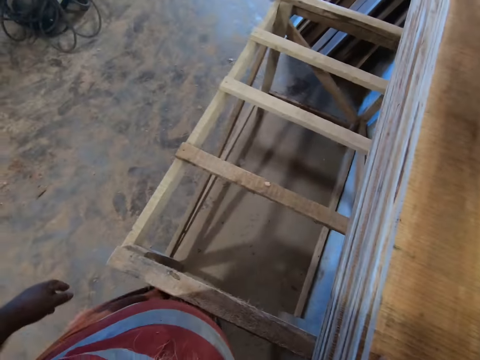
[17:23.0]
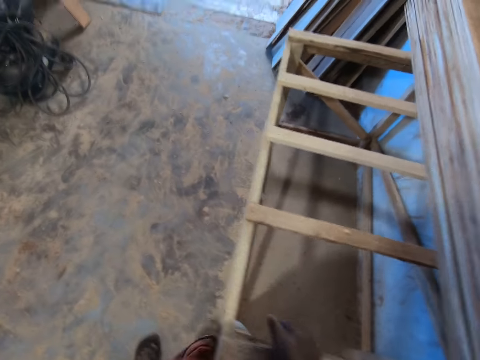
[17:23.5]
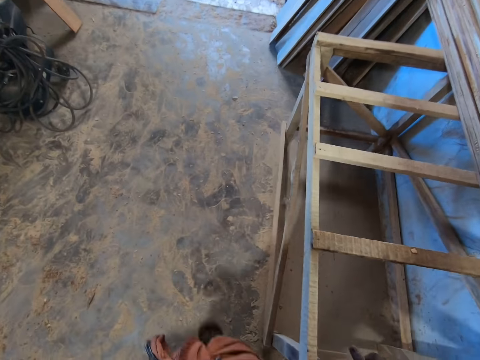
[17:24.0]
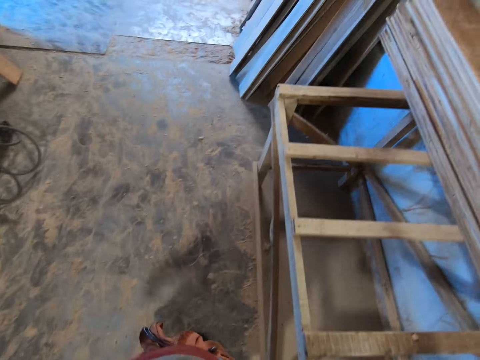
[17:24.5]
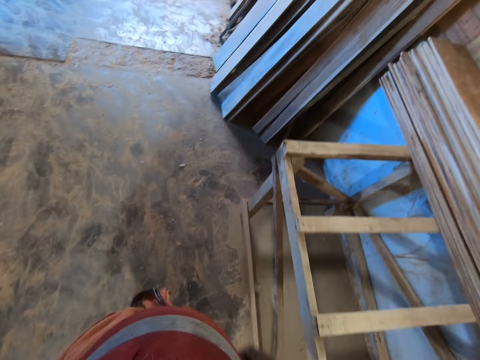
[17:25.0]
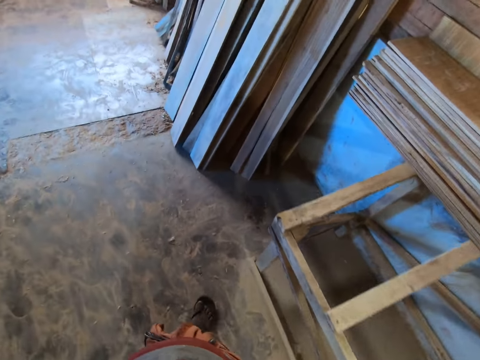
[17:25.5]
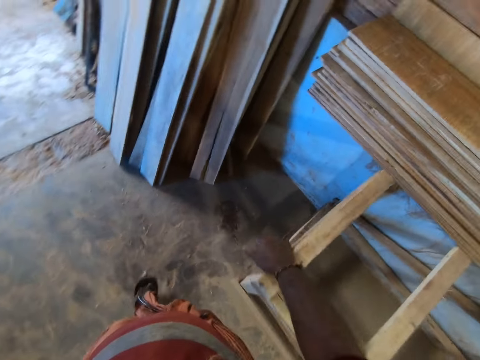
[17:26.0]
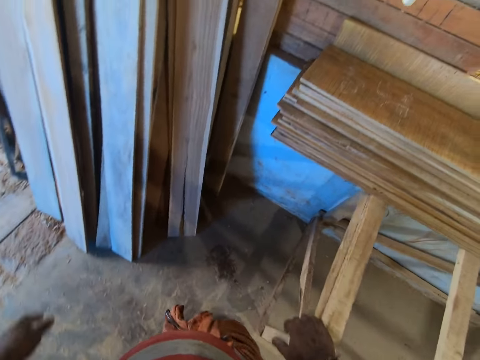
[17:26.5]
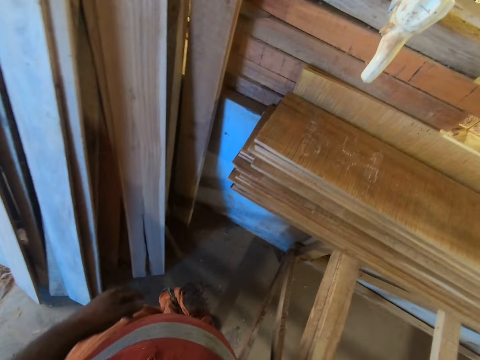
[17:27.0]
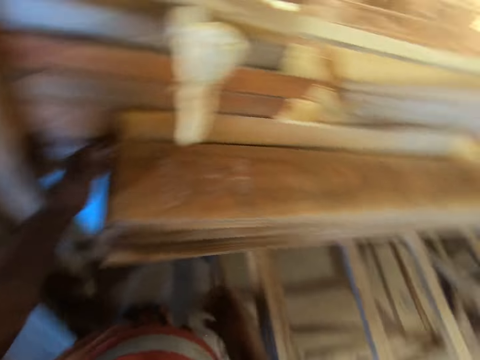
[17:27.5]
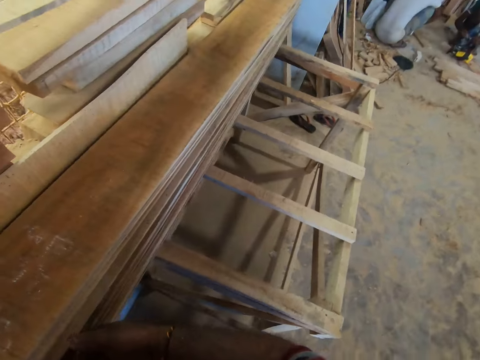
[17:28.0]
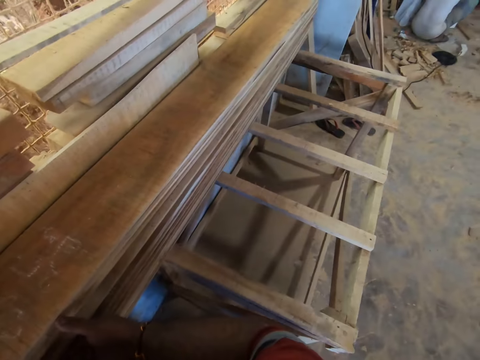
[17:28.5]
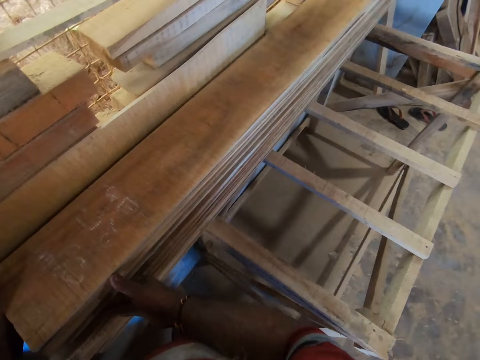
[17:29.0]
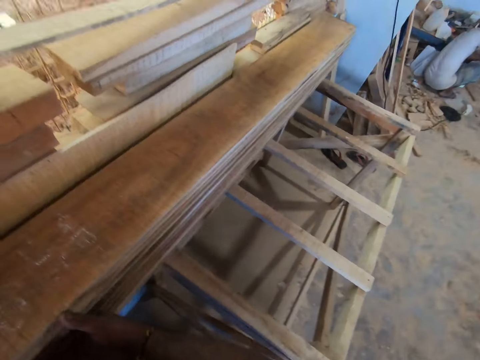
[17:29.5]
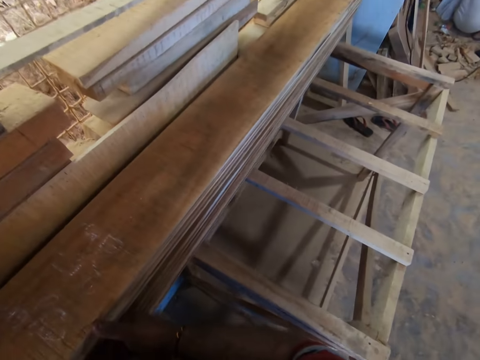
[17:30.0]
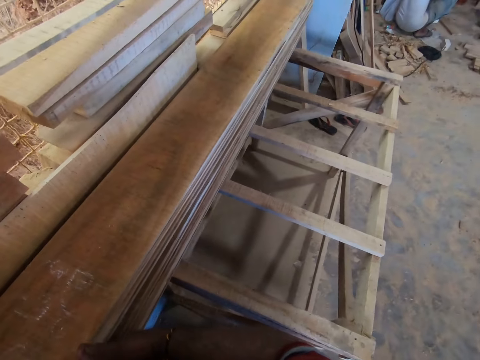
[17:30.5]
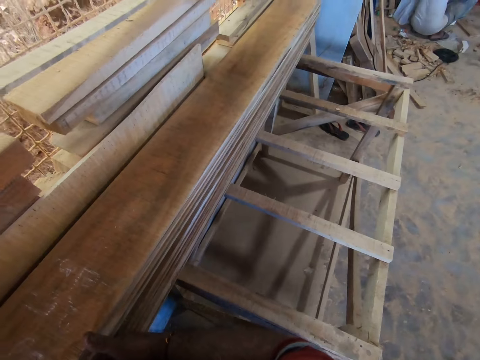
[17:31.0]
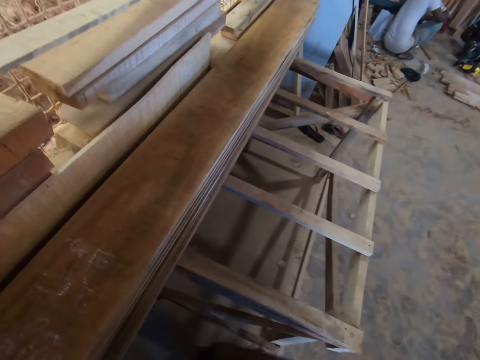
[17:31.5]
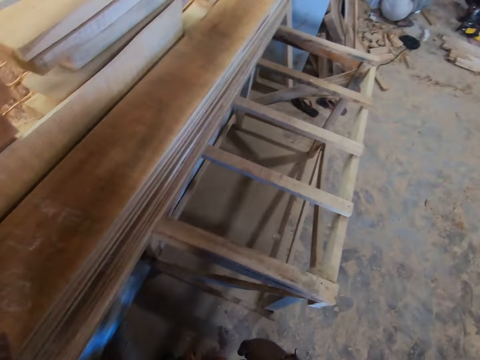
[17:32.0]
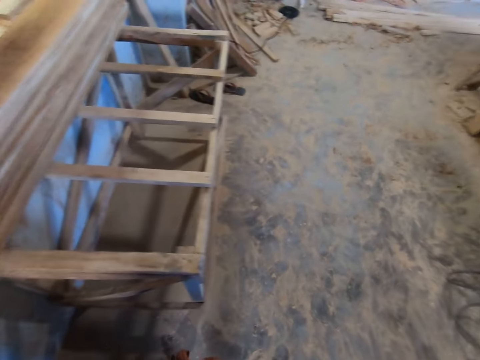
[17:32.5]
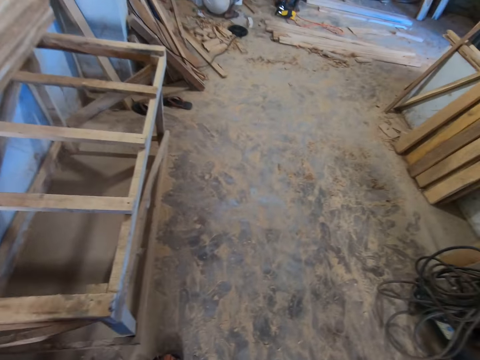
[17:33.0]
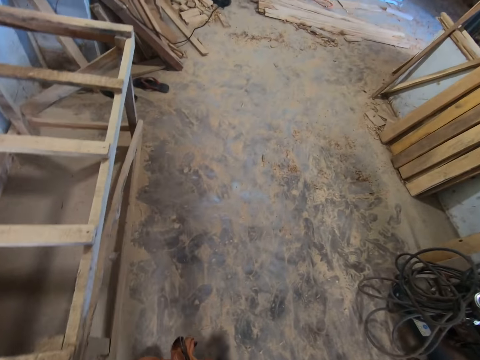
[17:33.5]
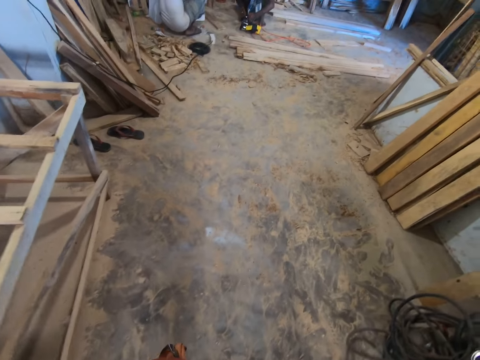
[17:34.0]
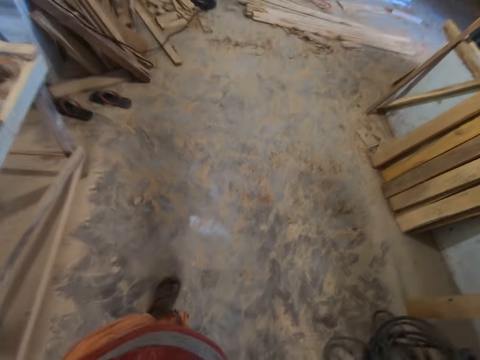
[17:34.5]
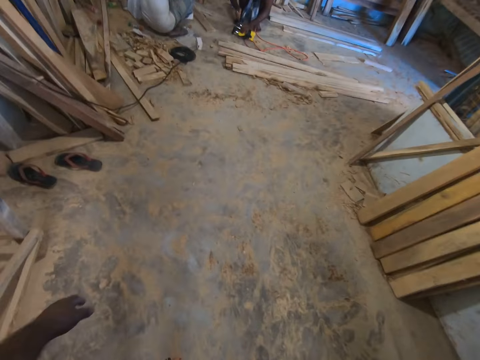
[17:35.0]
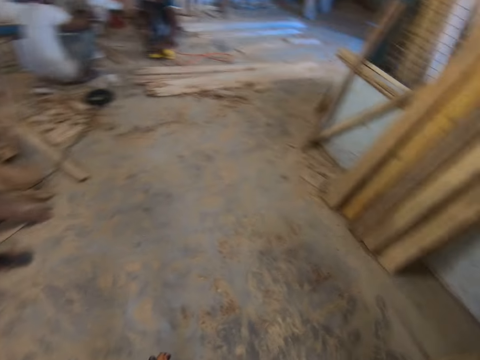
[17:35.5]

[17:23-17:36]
The camera wearer walks beside the table. They push the timber. They walk around. A man couples a polisher on the ground with both hands.

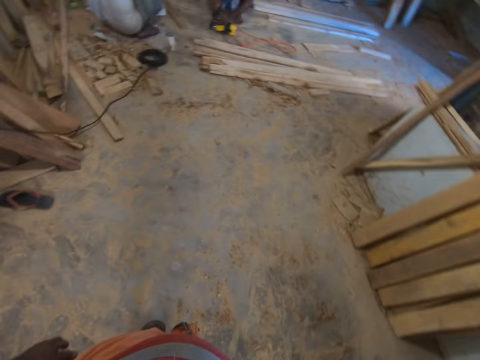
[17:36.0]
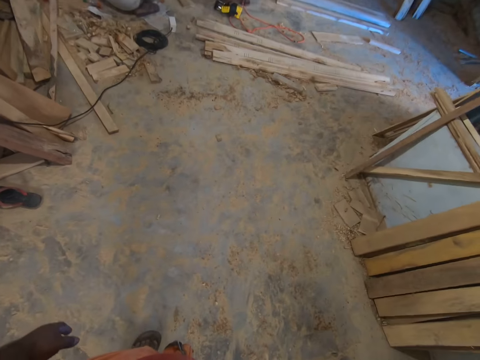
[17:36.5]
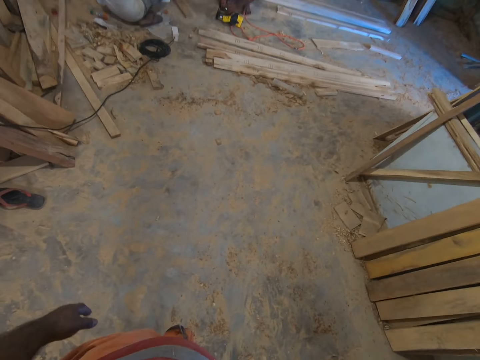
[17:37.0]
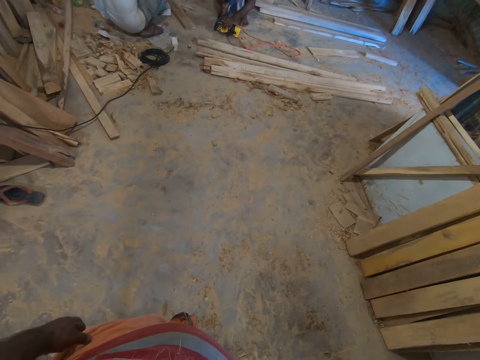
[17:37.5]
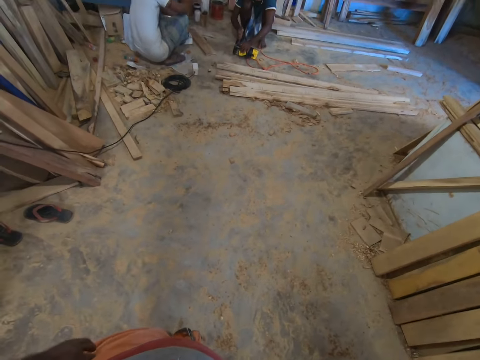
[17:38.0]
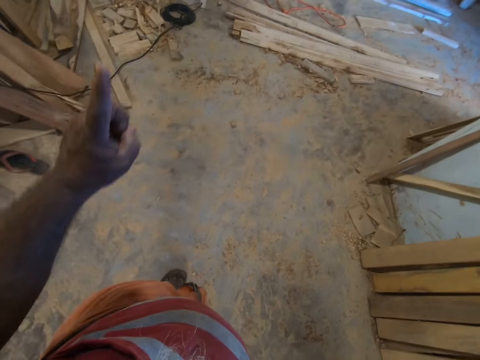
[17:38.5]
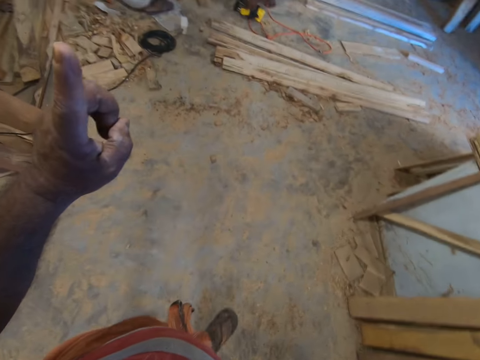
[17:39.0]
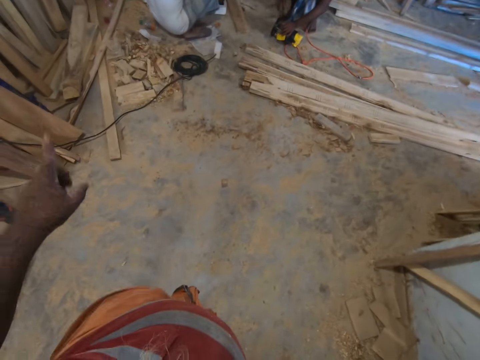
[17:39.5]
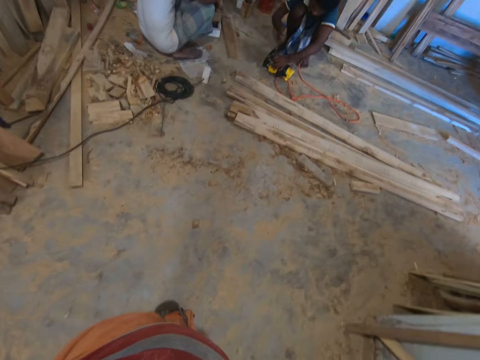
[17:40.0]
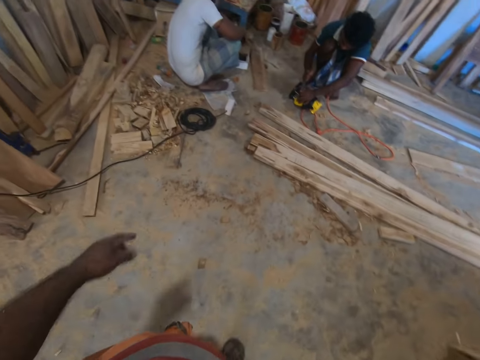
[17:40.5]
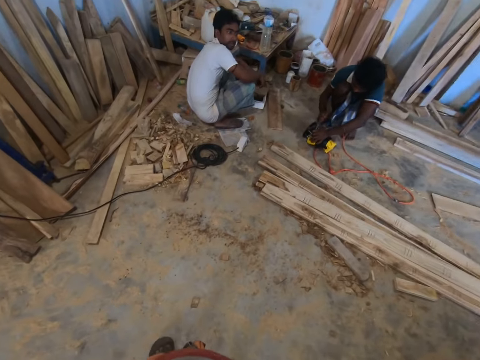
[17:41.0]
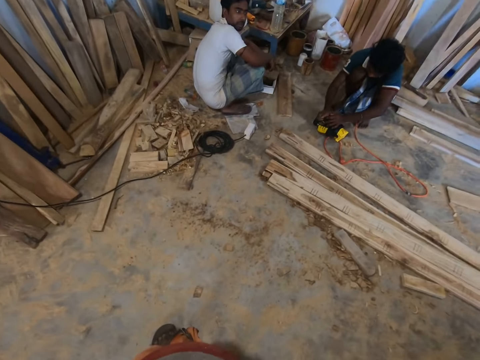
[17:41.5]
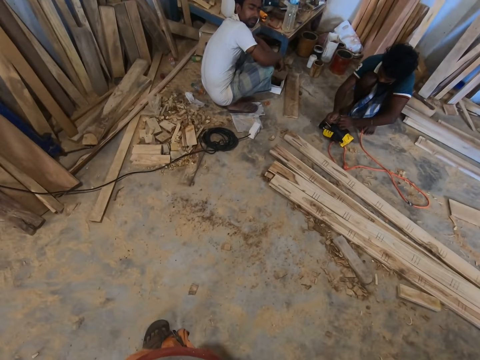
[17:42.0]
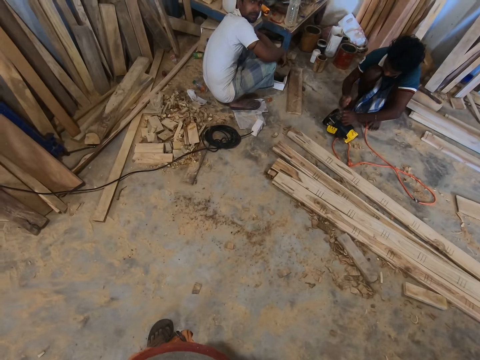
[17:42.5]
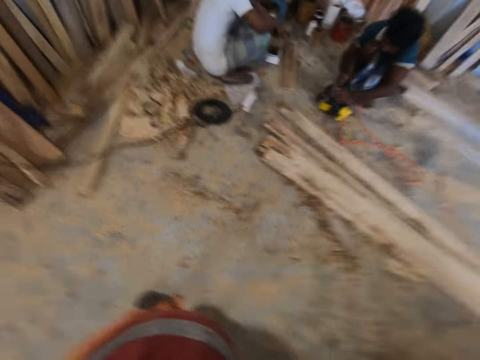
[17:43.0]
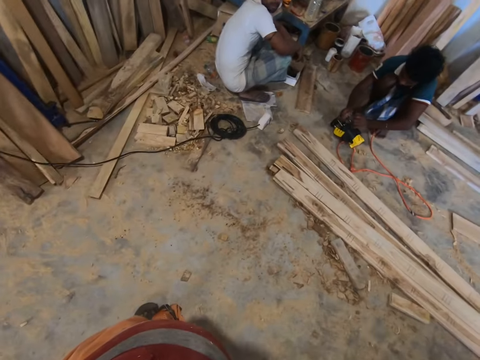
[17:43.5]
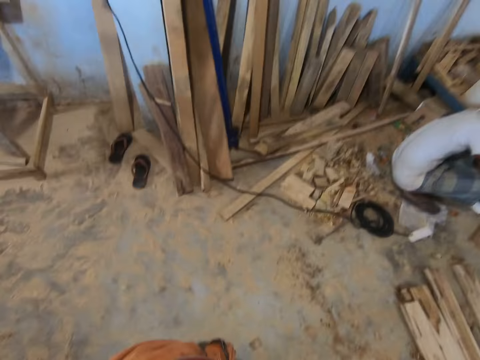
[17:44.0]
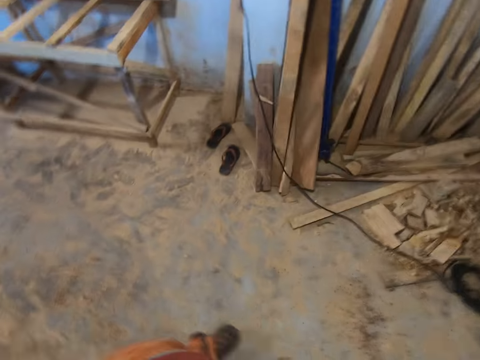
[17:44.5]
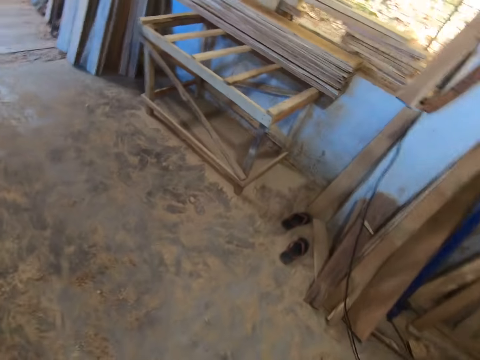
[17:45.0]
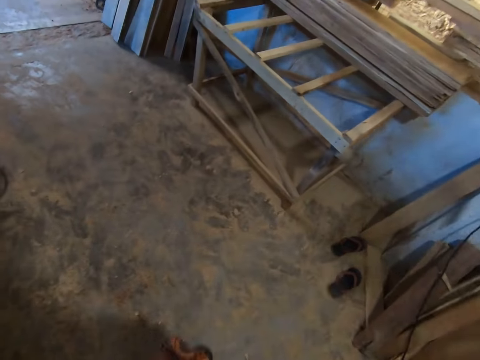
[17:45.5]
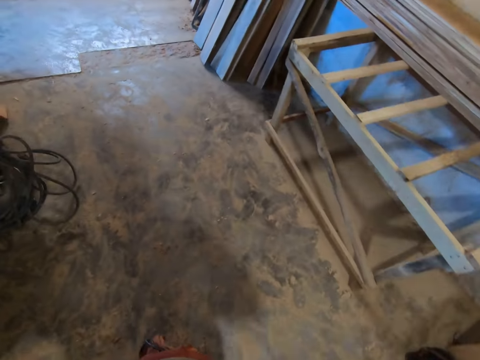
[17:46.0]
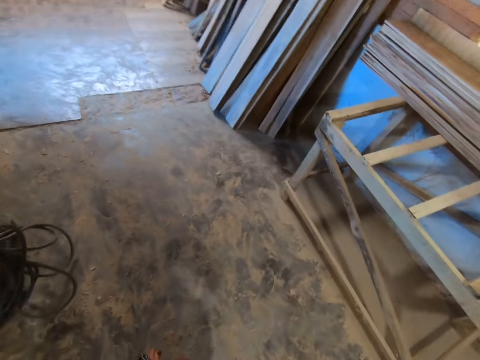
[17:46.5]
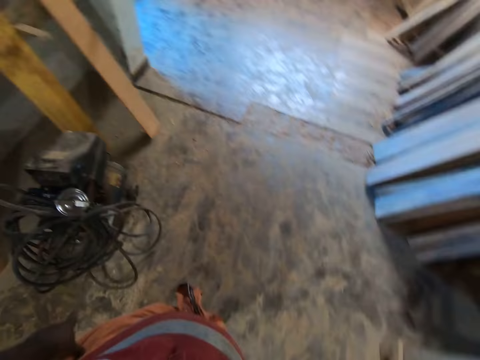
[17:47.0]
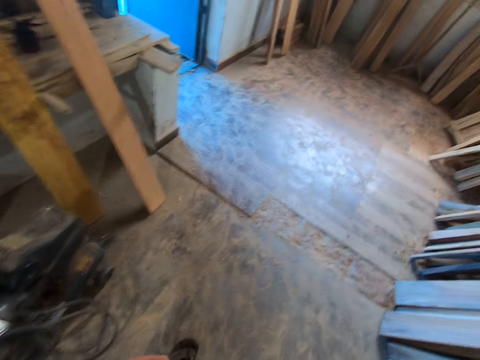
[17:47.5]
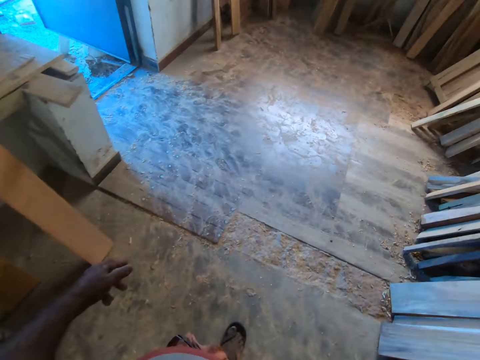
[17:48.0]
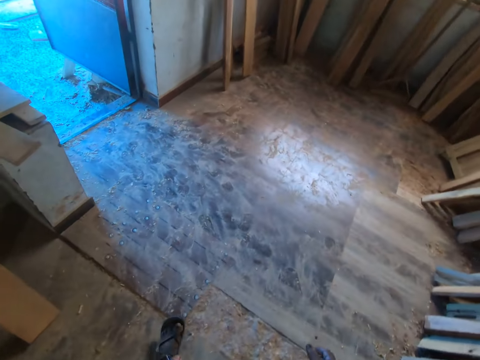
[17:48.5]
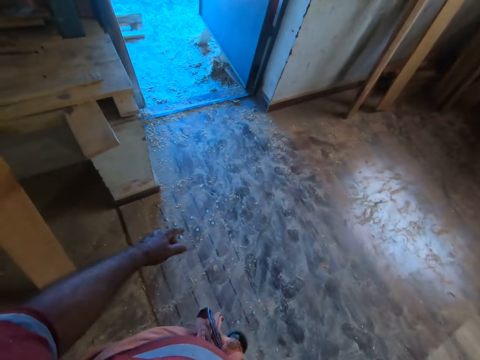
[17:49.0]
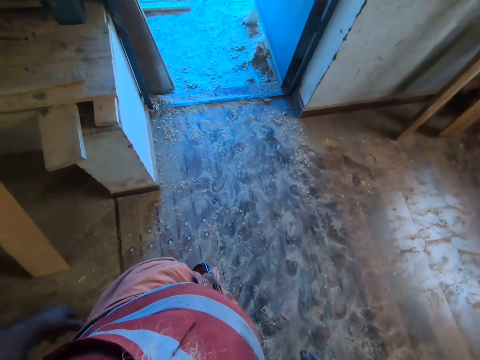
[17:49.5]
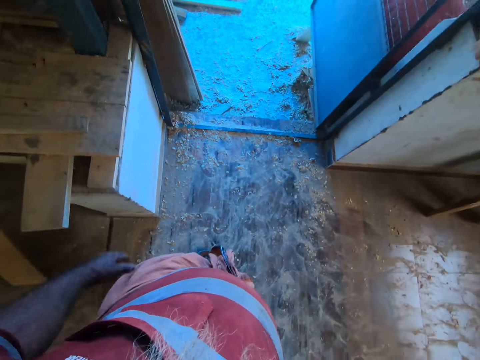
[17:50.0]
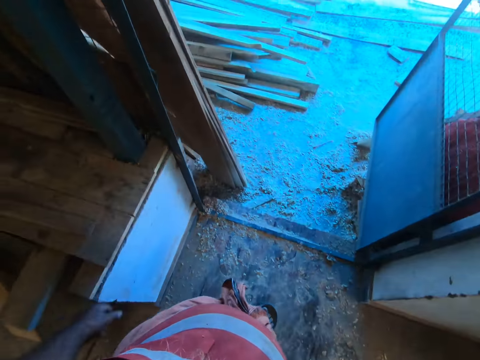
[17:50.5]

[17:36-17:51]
A person sits on the floor. Another person touches something. The camera wearer looks around. They stretch the hand. They look around. They walk towards the first person and the other person. They stare at the first person and the other person. They look around. They walk towards the door.
